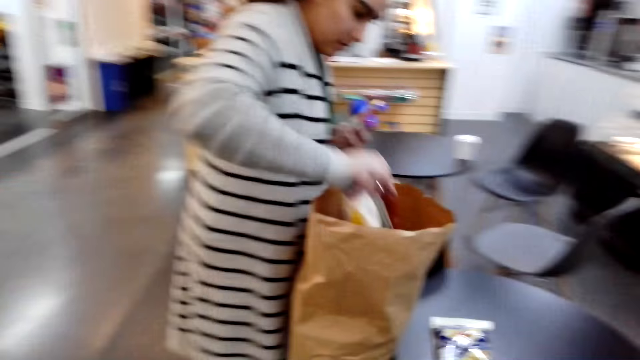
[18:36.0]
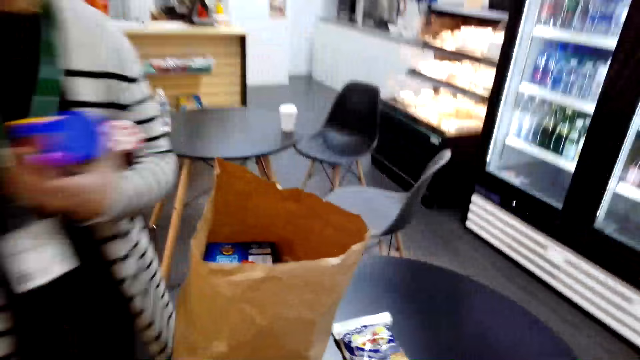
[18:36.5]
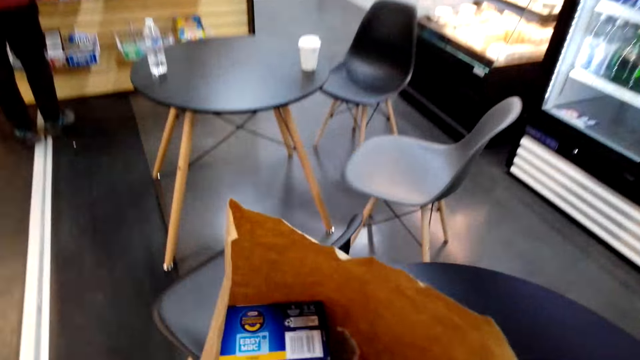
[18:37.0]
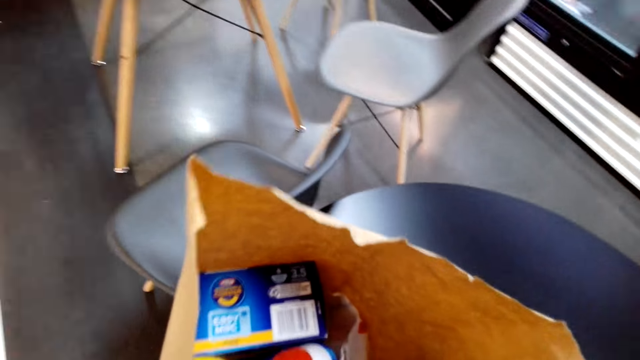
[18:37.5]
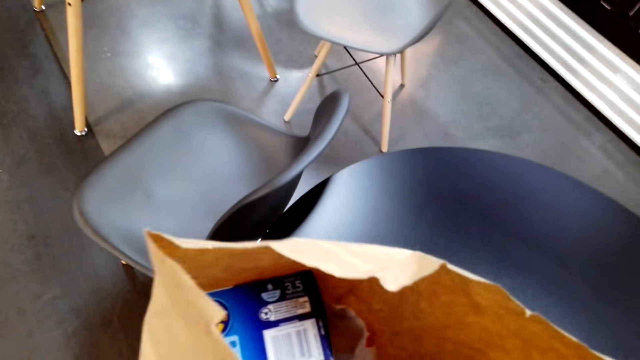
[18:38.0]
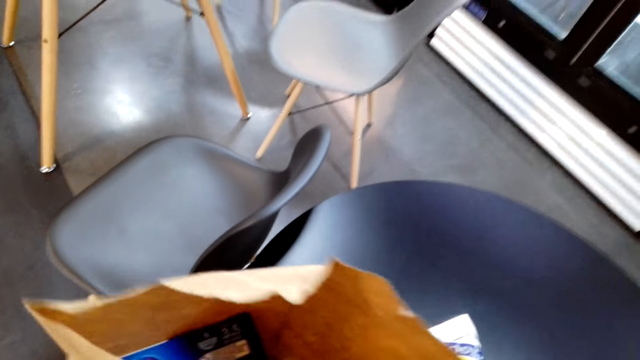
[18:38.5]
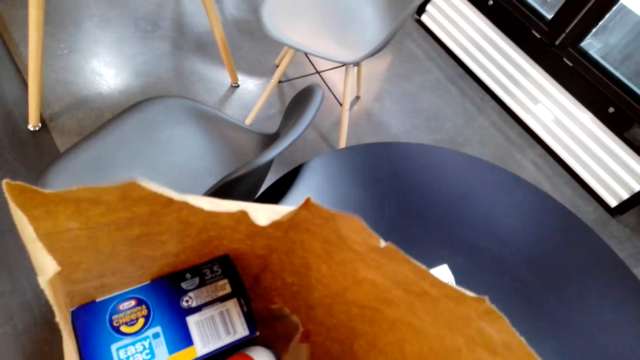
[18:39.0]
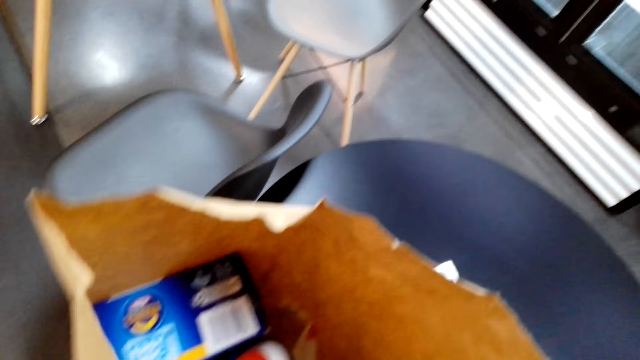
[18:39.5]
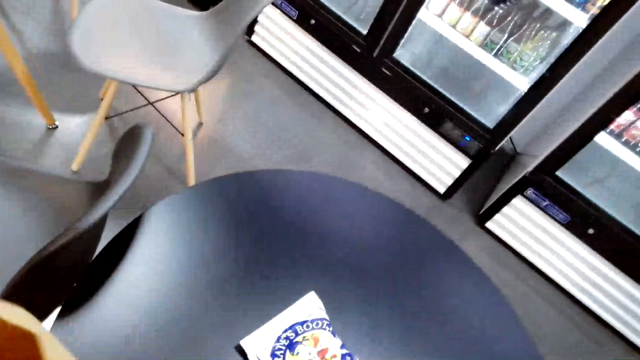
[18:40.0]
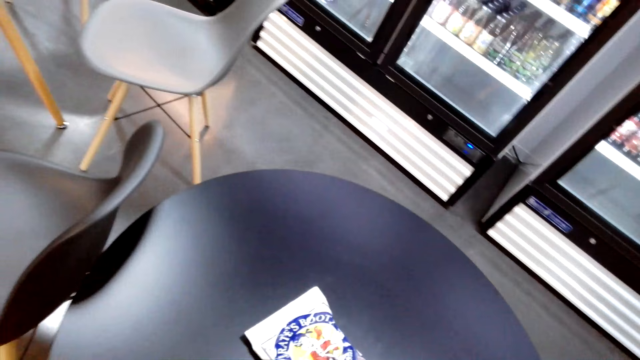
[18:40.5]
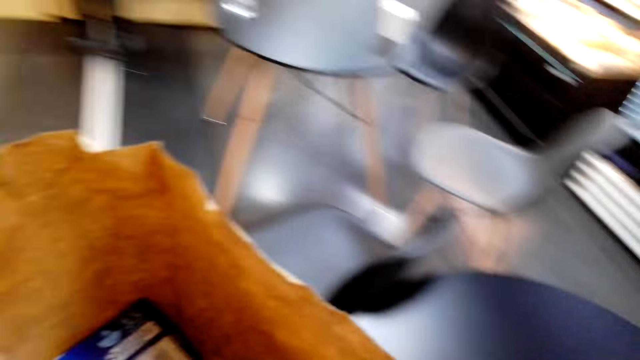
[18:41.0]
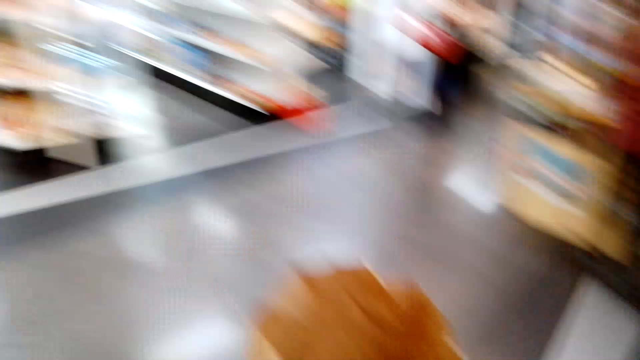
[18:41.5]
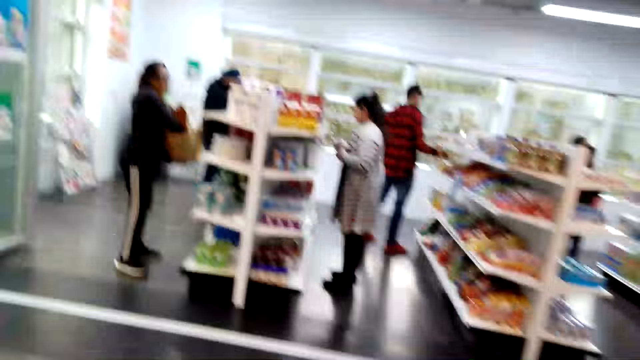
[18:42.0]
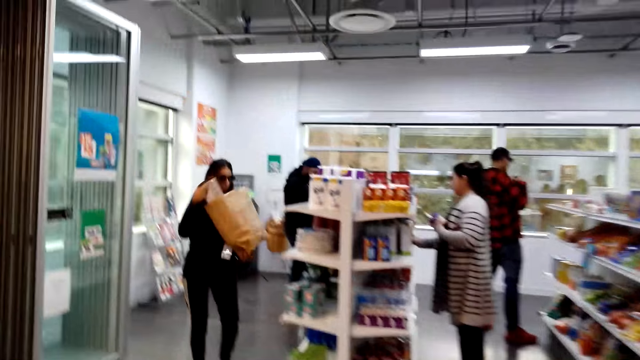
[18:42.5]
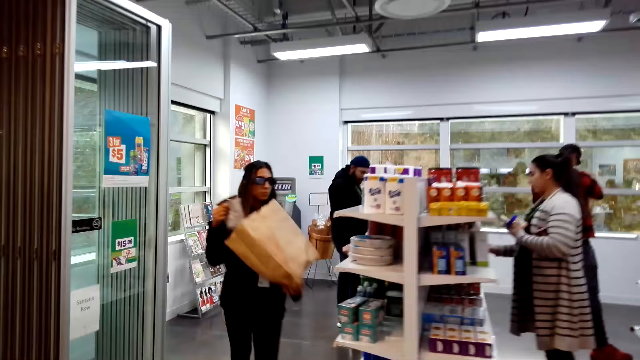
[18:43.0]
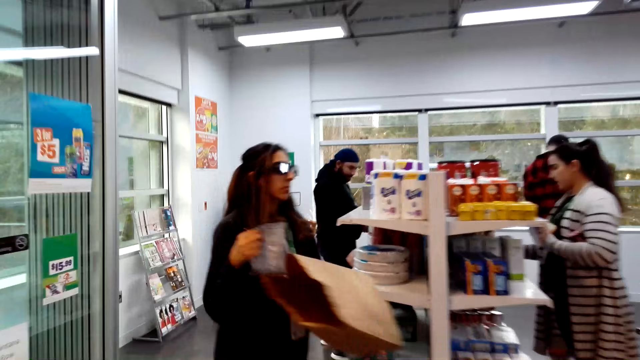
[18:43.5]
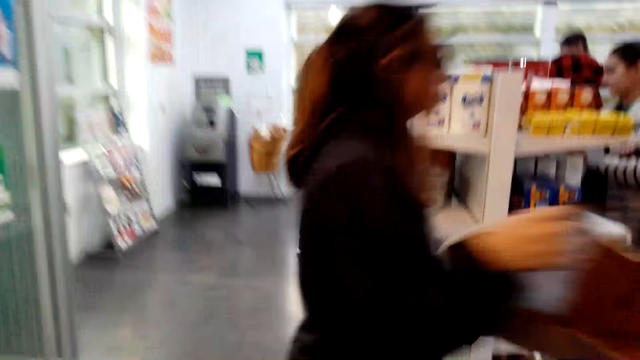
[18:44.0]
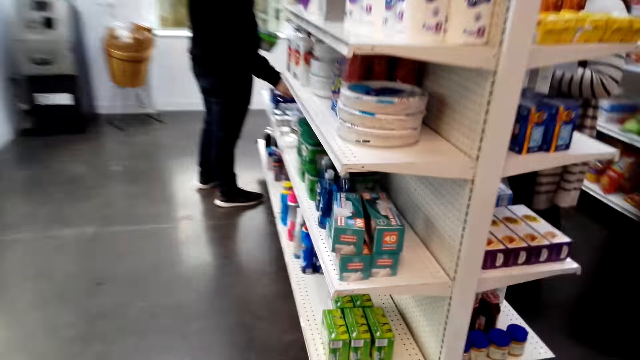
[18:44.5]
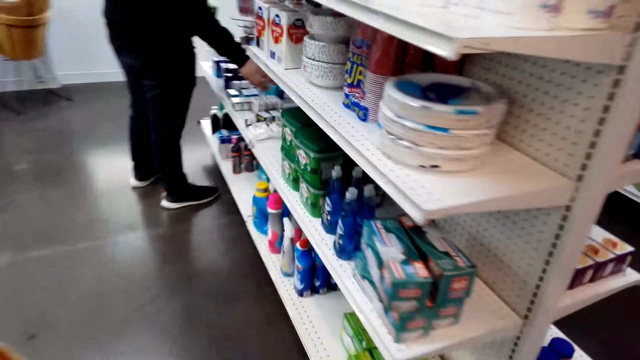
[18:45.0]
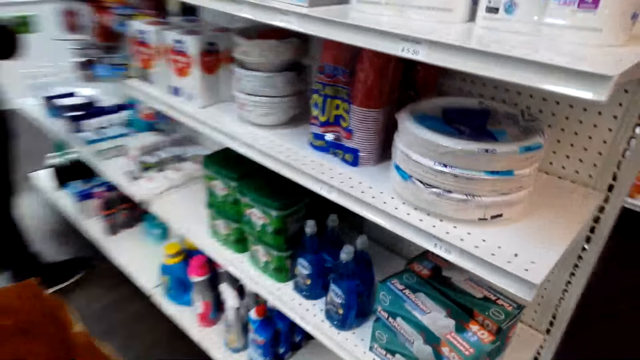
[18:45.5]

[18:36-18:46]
A lady talks with the camera wearer. The camera wearer looks around. They look in the package. They look around again and pick up the shopping bag. They walk around.

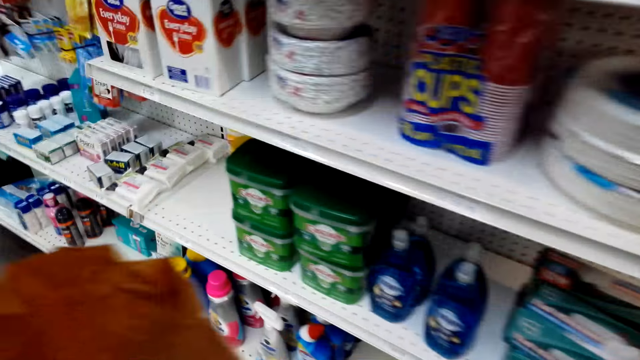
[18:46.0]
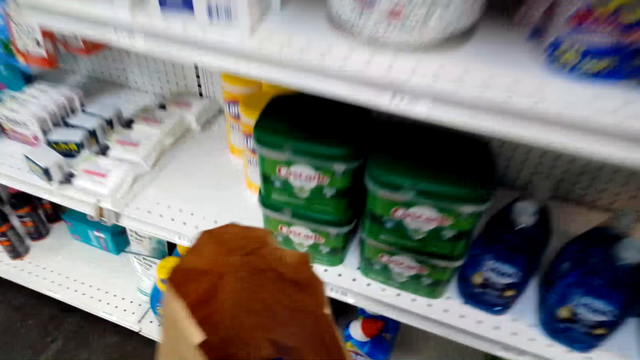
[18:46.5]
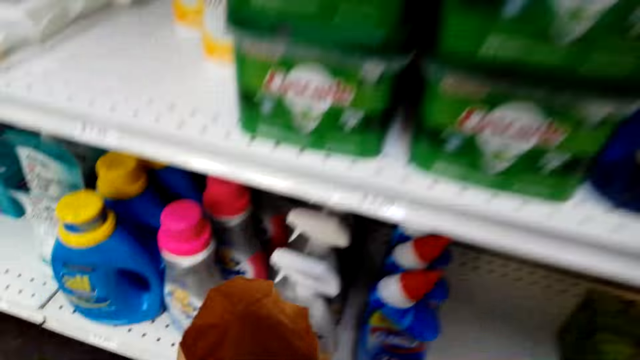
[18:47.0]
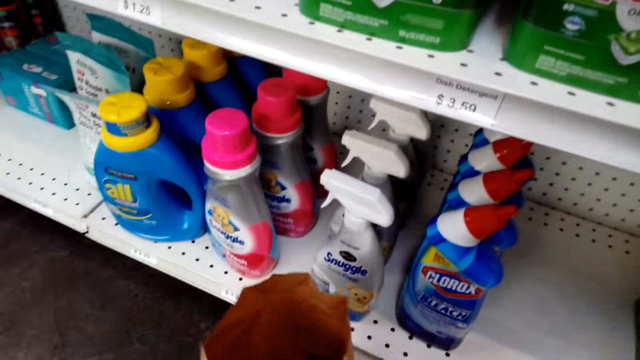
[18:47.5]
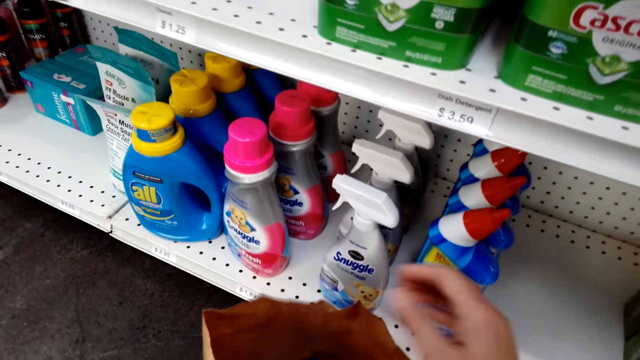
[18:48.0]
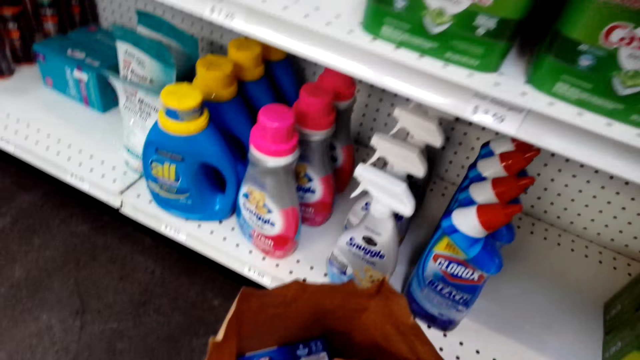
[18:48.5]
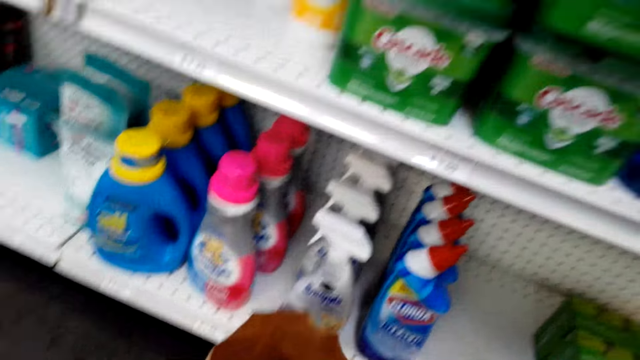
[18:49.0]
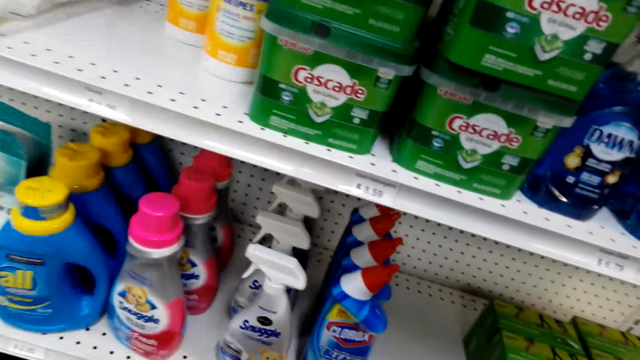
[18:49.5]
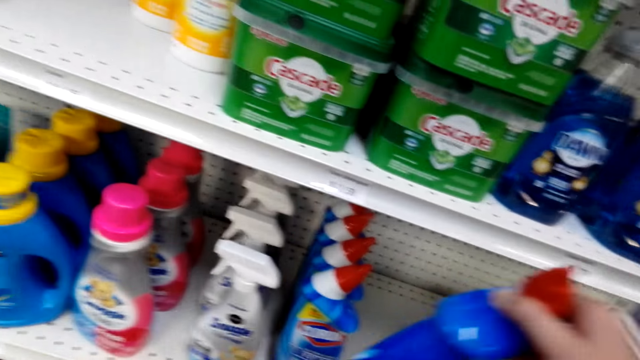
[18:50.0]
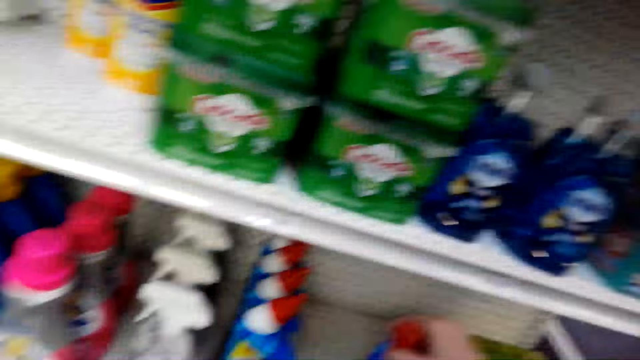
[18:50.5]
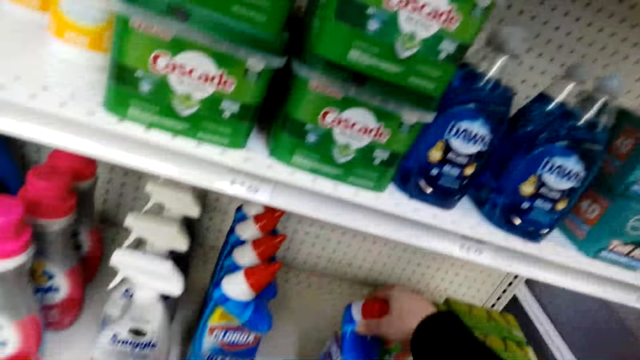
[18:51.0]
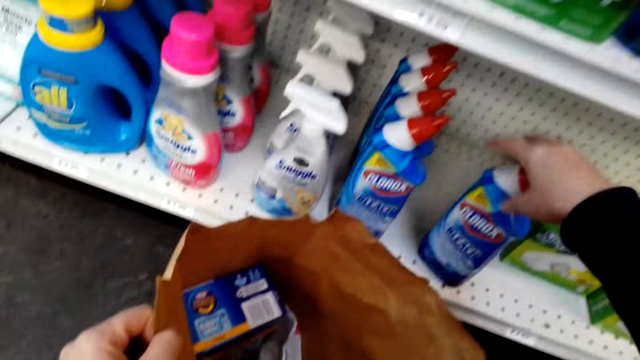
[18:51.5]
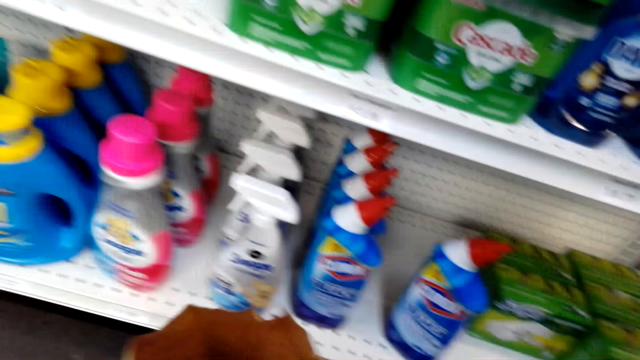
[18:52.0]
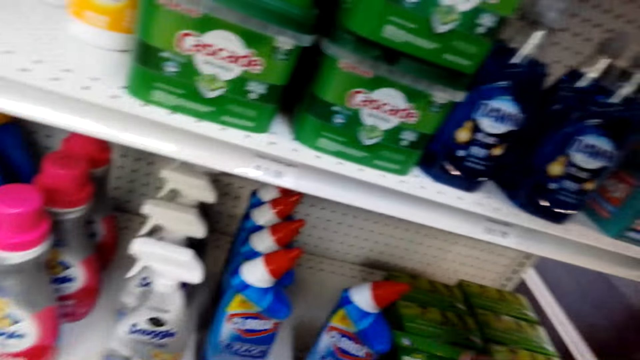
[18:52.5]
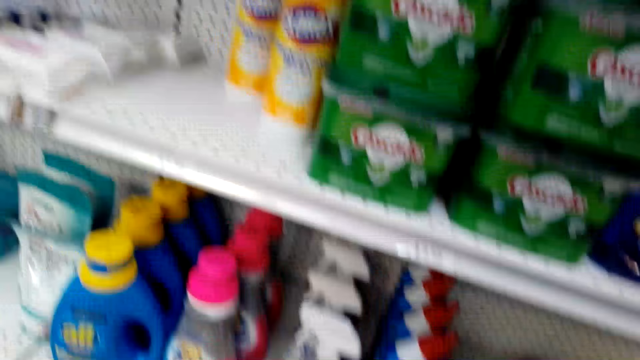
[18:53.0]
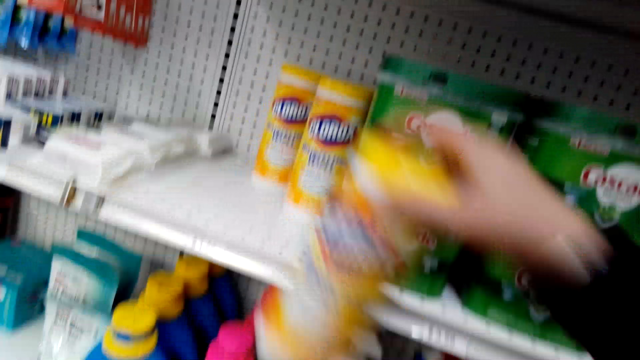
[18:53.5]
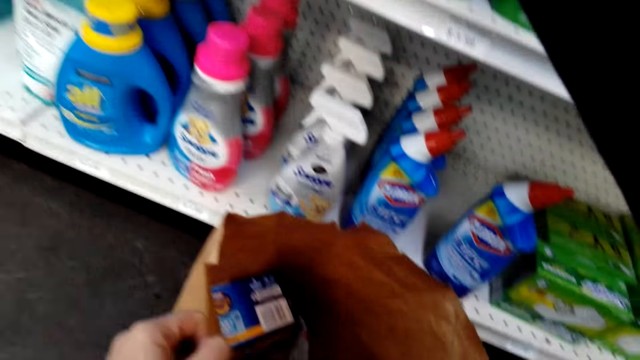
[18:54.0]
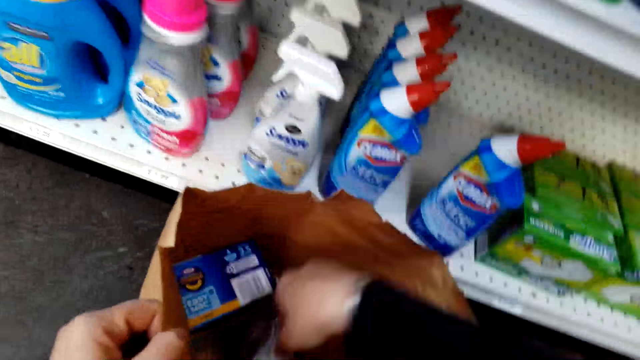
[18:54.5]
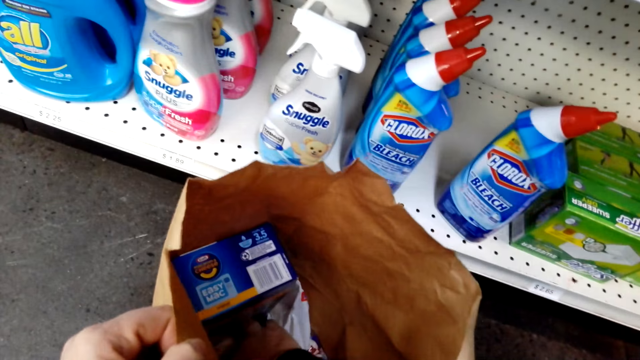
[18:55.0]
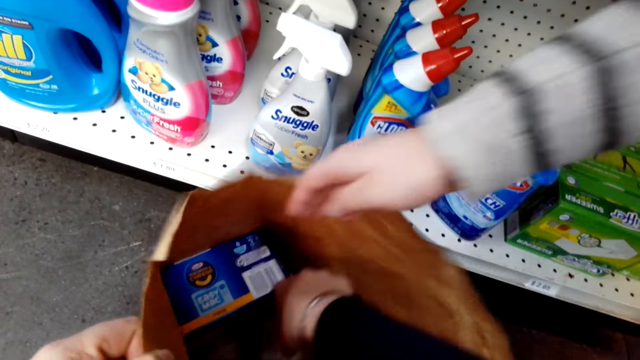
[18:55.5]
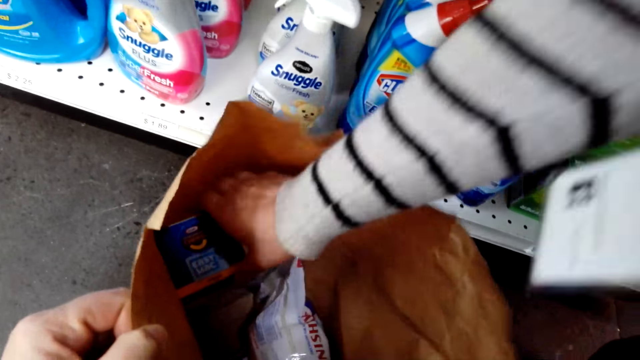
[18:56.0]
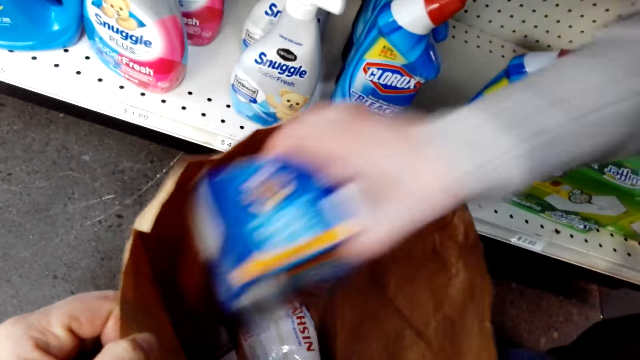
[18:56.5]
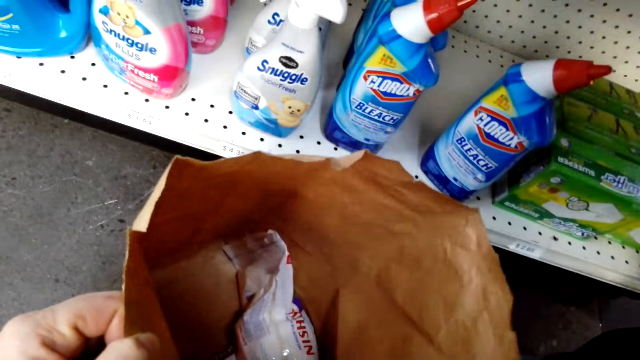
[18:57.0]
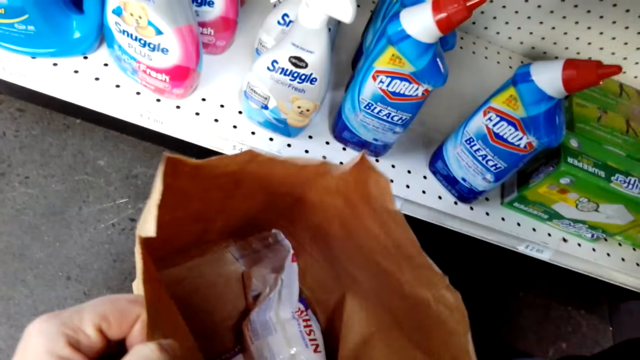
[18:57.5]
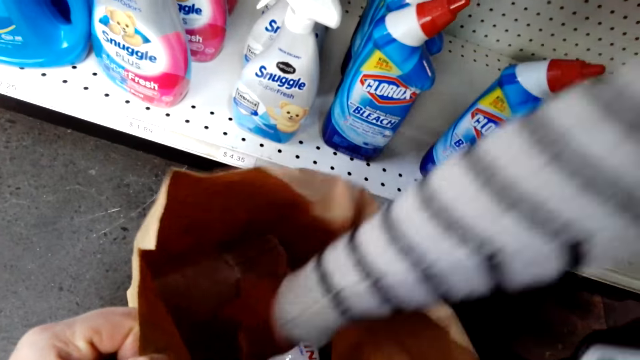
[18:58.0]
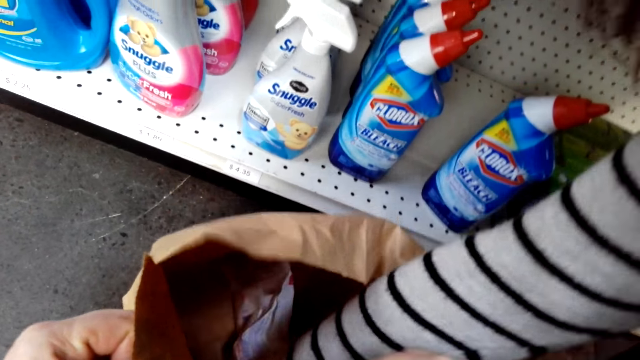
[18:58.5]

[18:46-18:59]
The camera wearer places the shopping bag on the floor. They return items on the shelf. They arrange the detergent bottle on the supermarket shelves. A lady picks up the items from the shopping bag.
